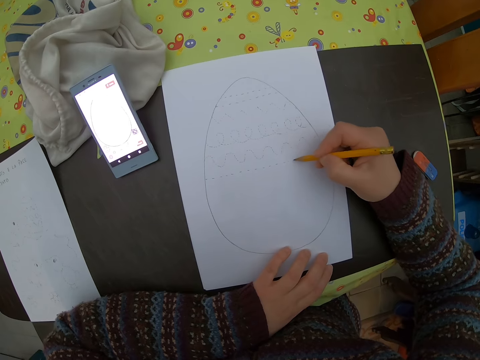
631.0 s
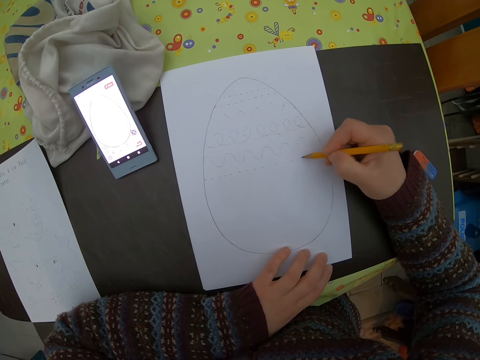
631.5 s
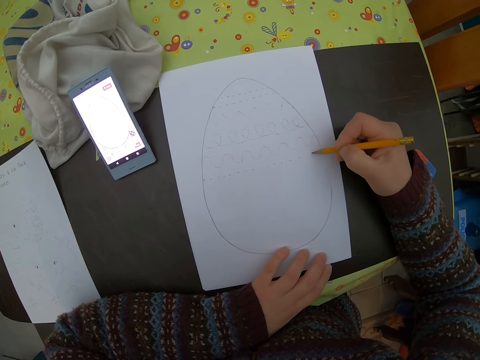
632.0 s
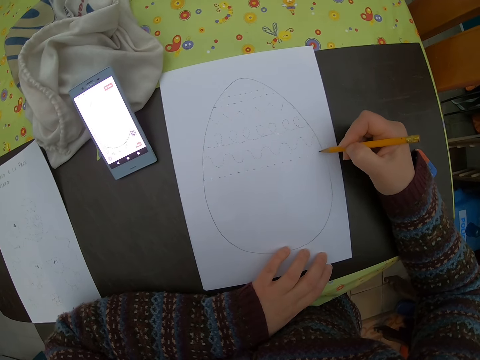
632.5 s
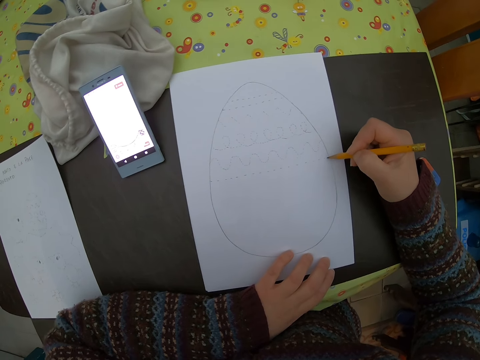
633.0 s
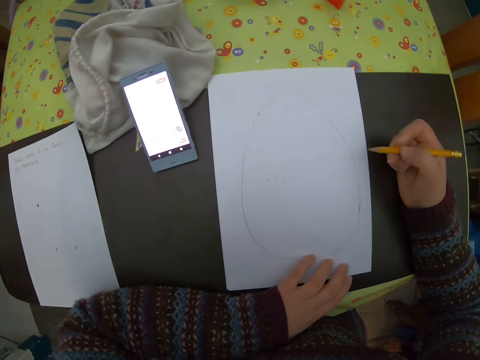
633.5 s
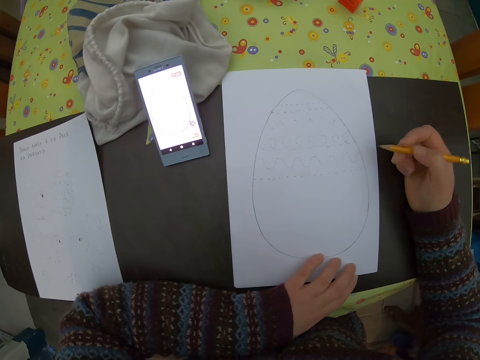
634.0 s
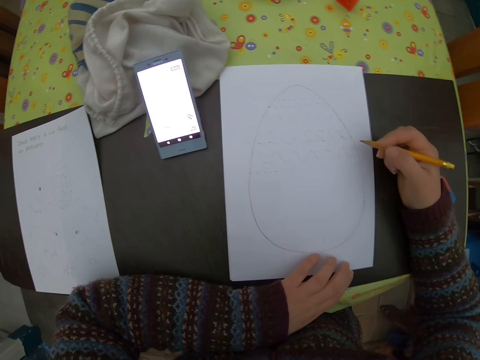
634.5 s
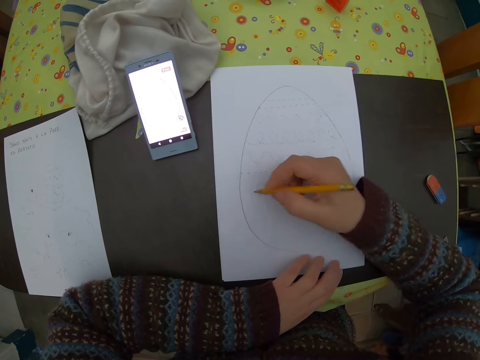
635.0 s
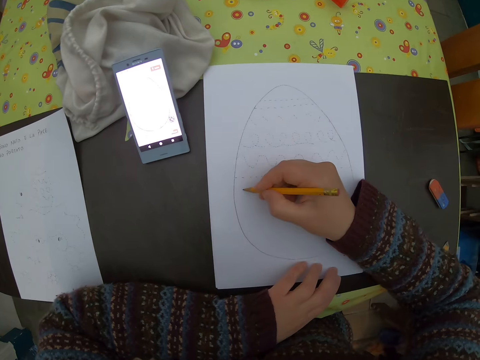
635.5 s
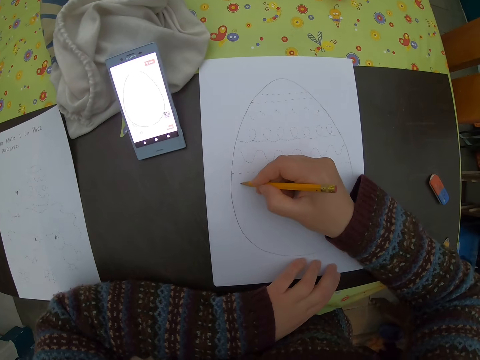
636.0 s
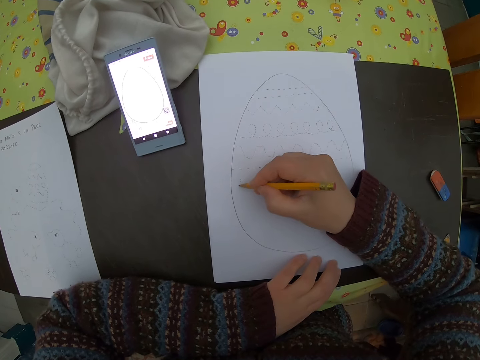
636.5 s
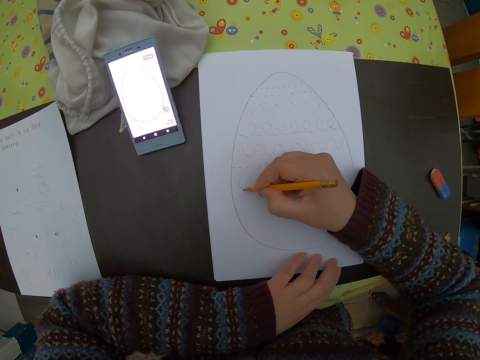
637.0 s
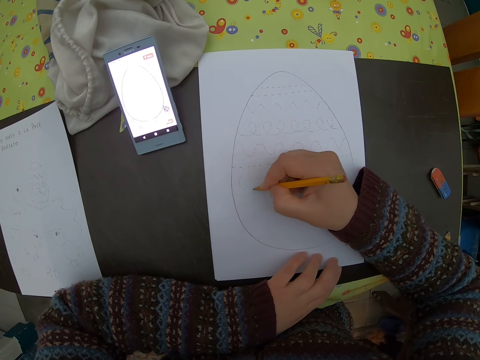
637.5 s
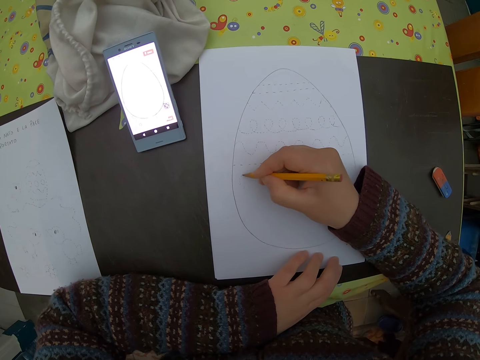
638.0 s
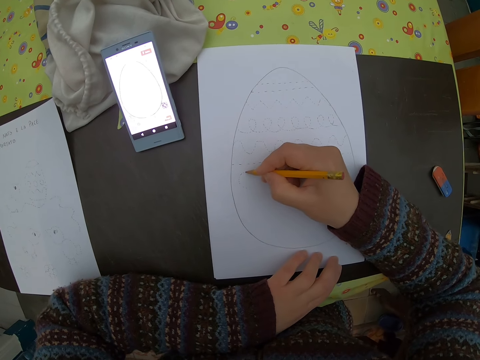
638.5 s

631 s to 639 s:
The camera wearer draws on the plain paper.

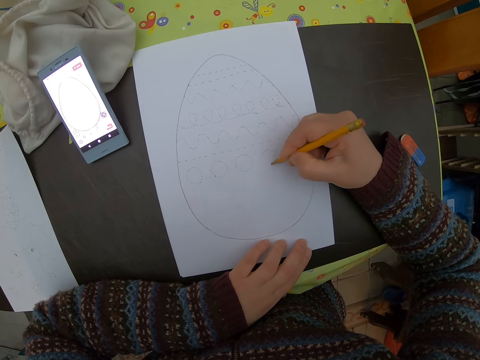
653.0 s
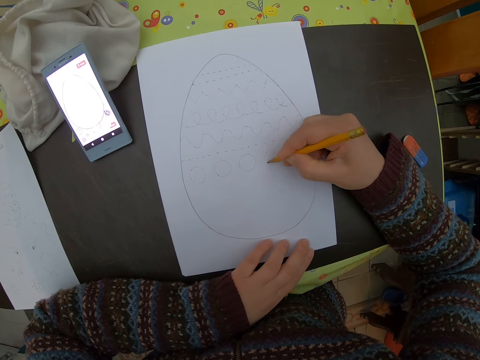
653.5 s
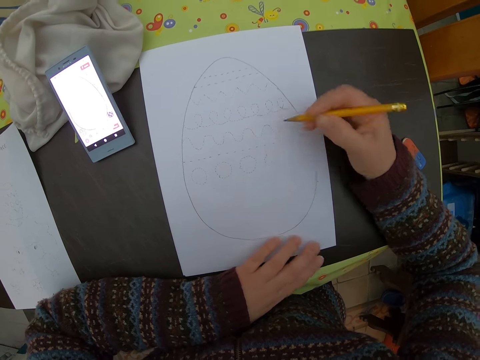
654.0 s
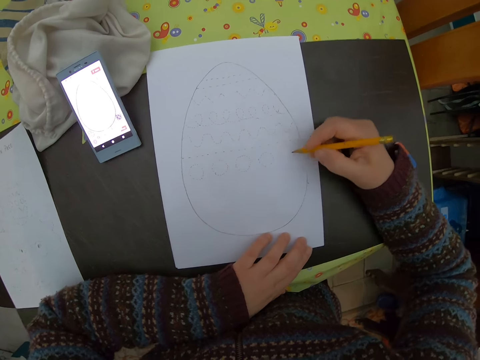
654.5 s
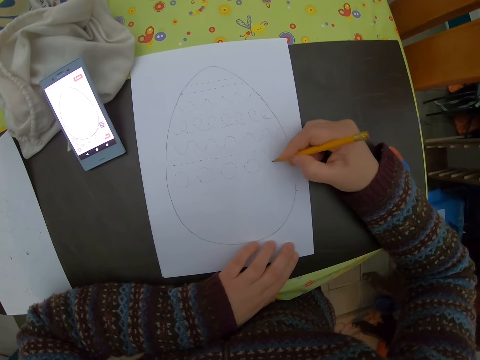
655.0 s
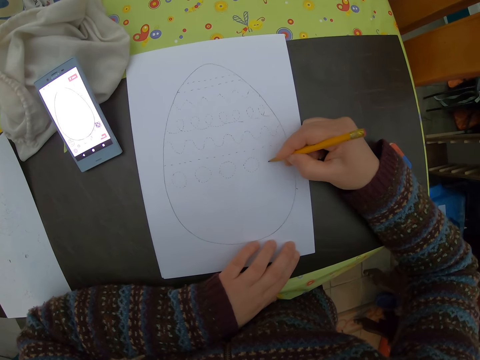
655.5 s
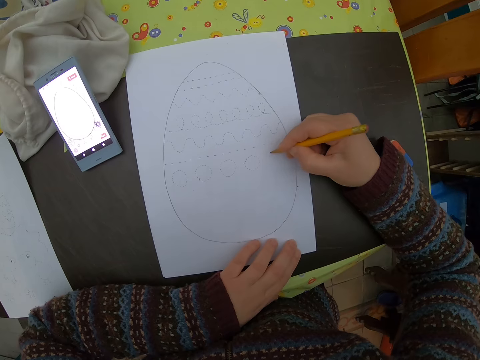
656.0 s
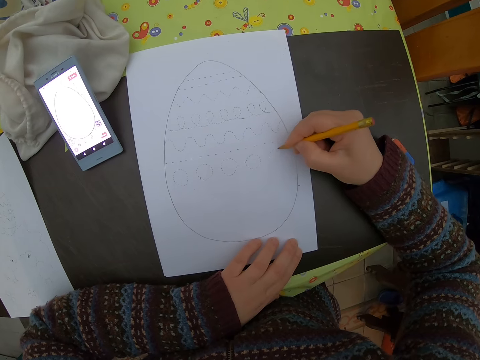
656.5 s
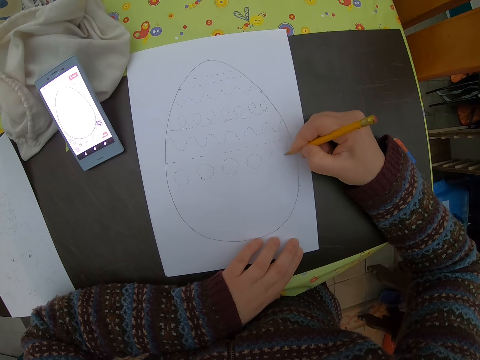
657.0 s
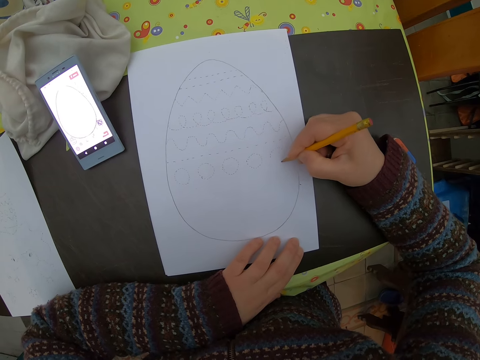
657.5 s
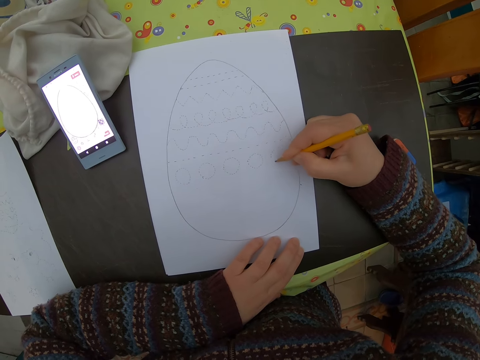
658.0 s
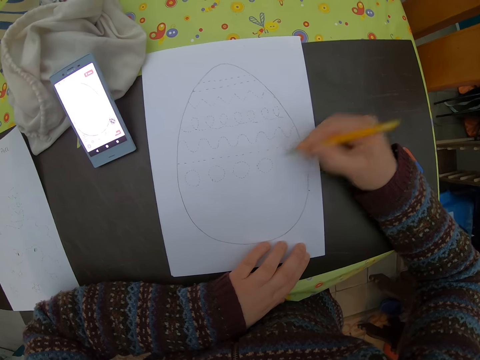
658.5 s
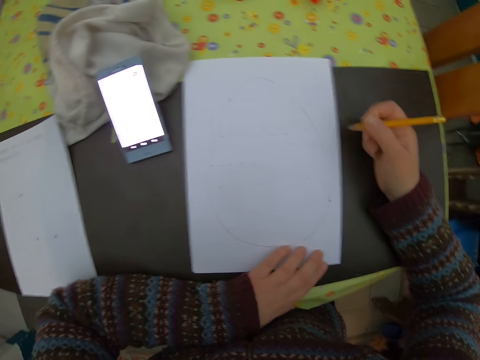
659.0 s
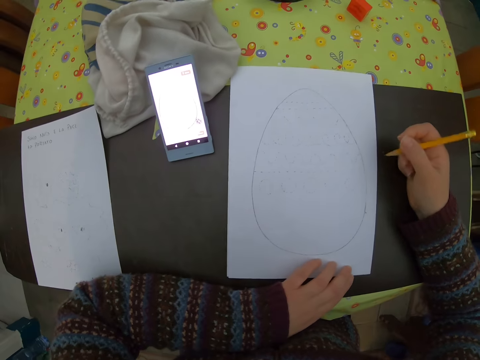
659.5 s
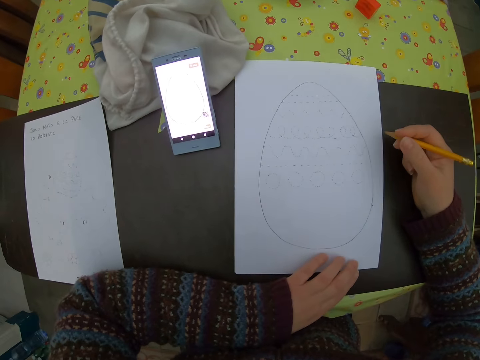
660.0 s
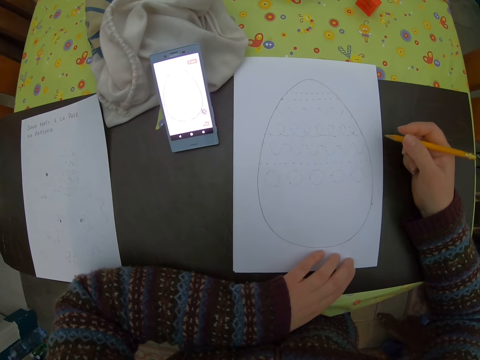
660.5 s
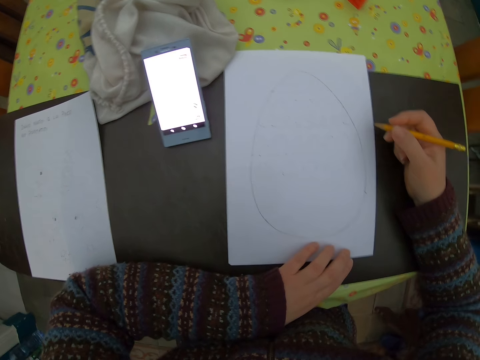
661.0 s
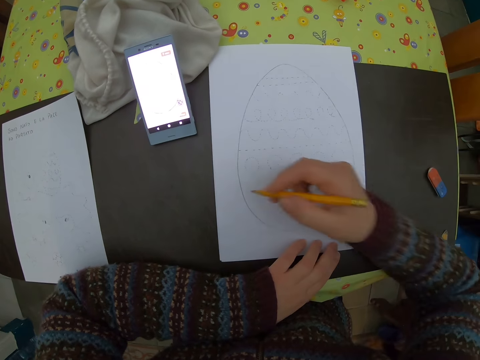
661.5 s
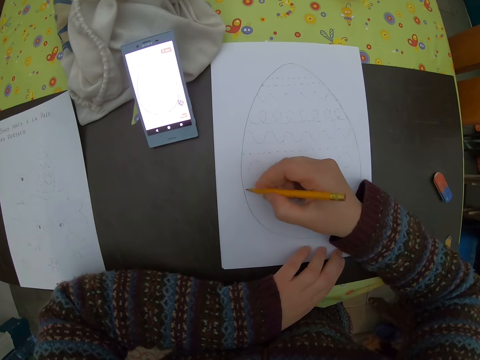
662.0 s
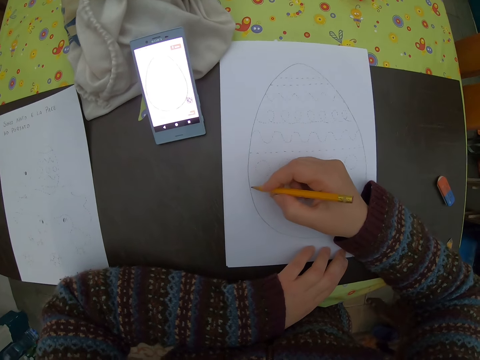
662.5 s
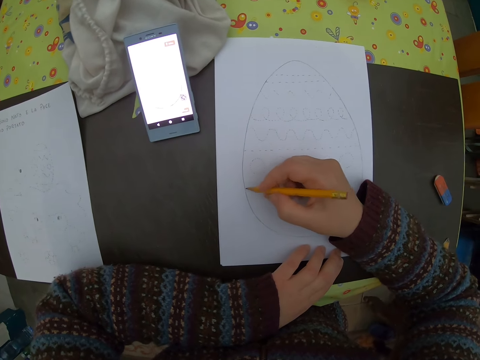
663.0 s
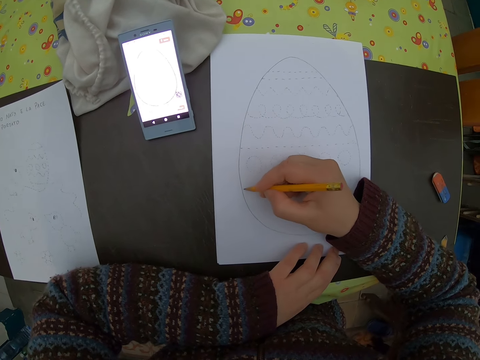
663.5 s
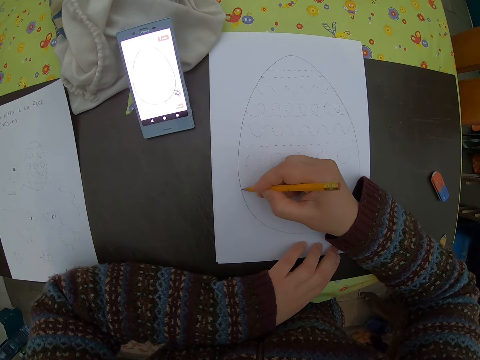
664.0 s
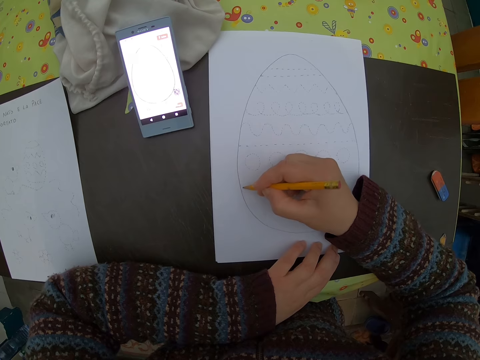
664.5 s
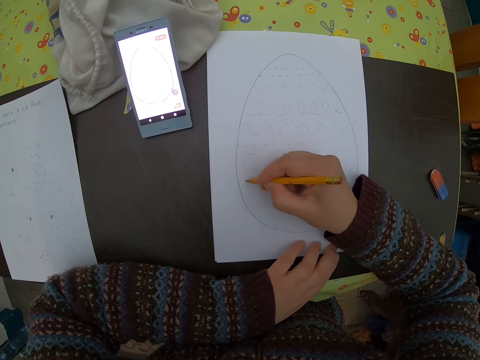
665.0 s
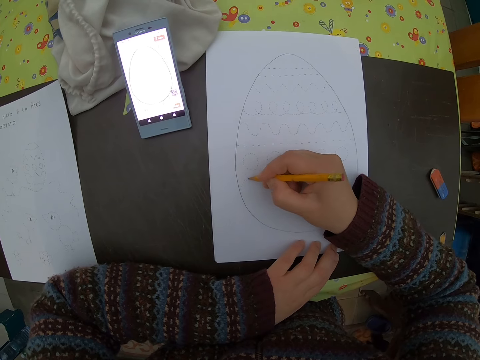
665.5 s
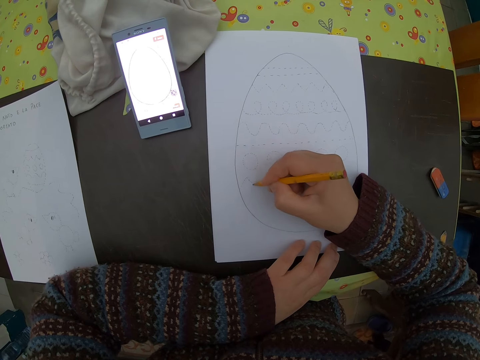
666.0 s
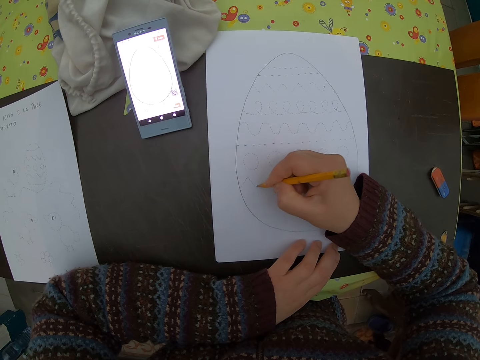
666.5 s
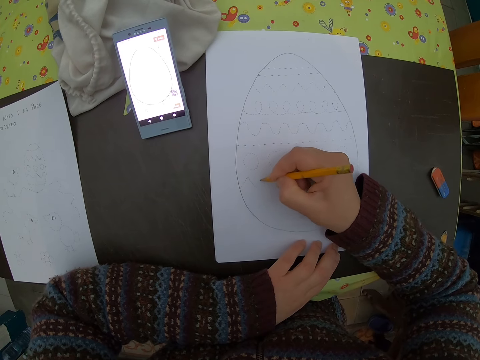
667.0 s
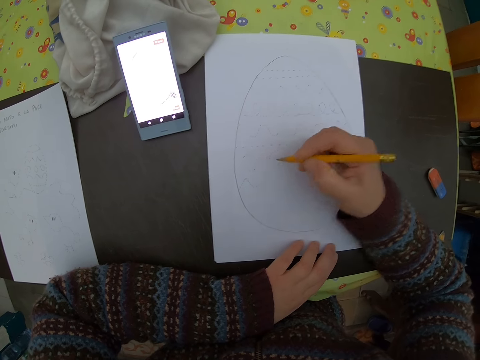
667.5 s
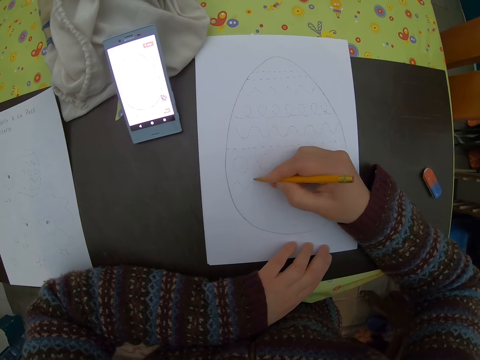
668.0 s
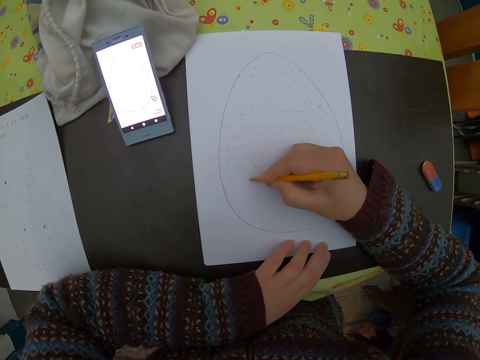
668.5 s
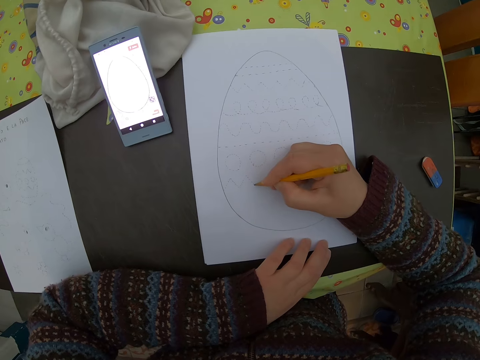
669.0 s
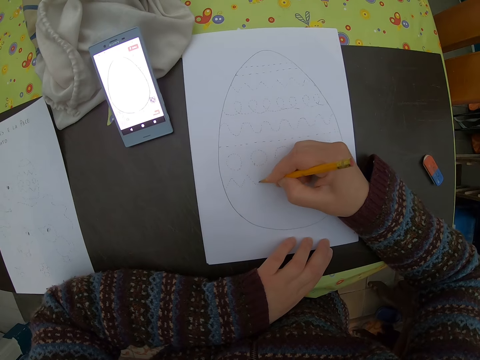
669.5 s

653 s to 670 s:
The camera wearer adjusts the paper on the table with her left hand. She draws on the paper with the pencil in her right hand. She moves the hand. She adjusts the paper on the table with her left hand. She draws on the plain paper with the pencil in her right hand.

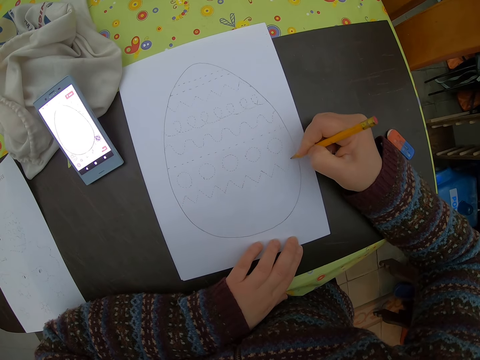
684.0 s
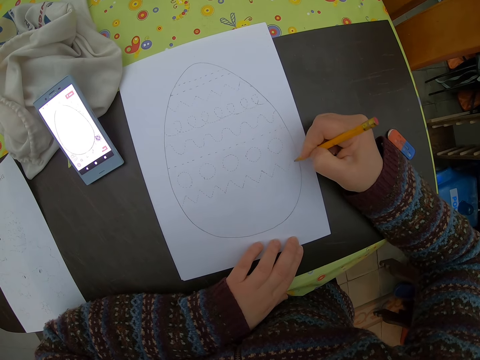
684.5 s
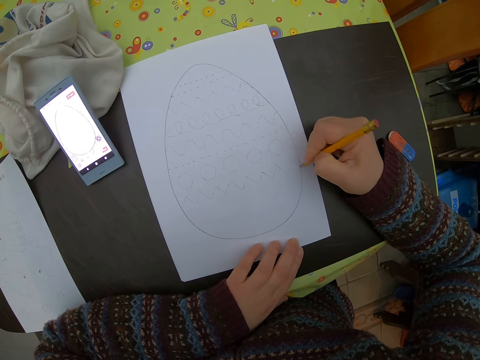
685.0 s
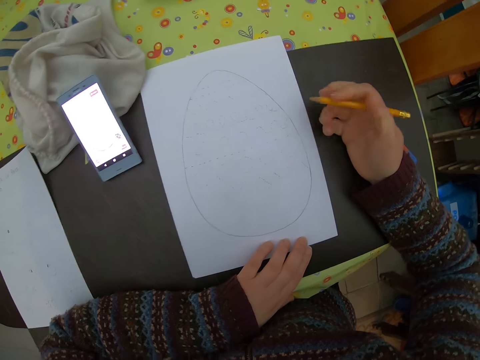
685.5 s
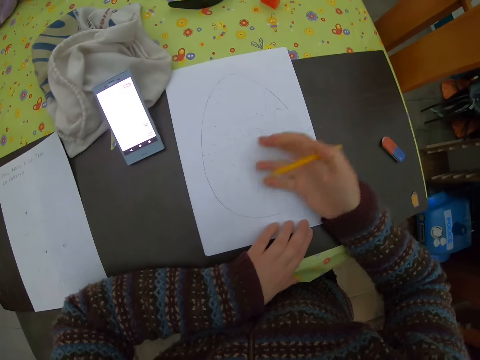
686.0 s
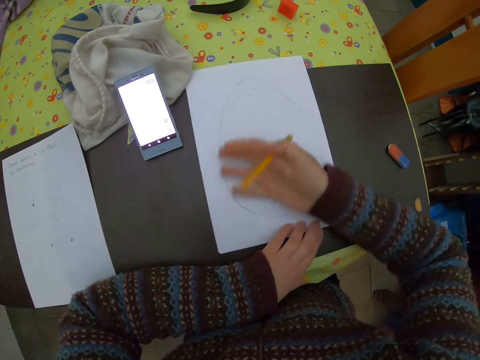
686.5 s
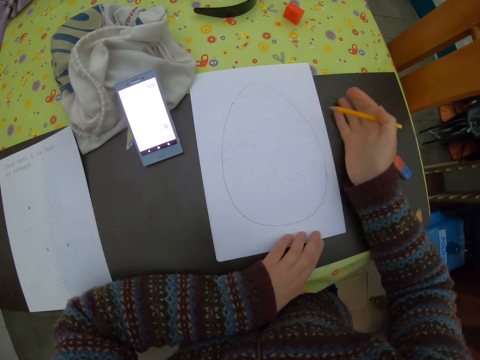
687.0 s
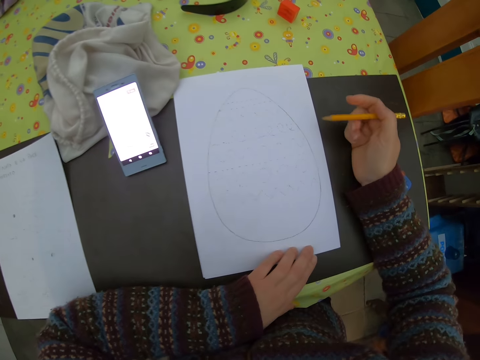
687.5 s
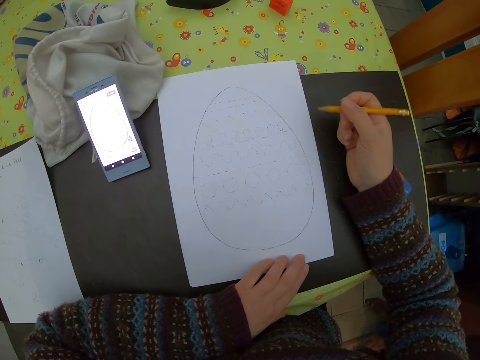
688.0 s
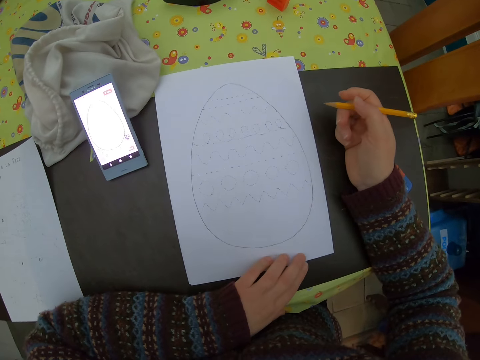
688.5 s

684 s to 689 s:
The camera wearer moves the hand. She cleans the plain paper on the table with her right hand.
